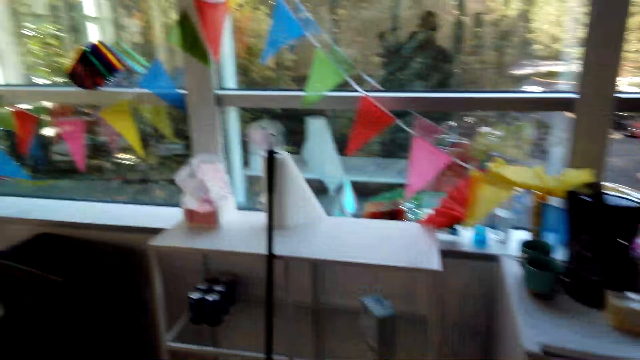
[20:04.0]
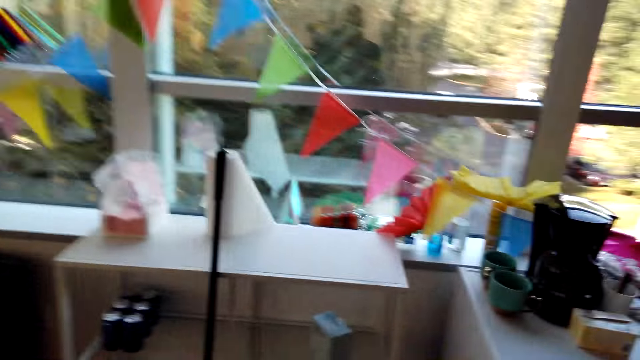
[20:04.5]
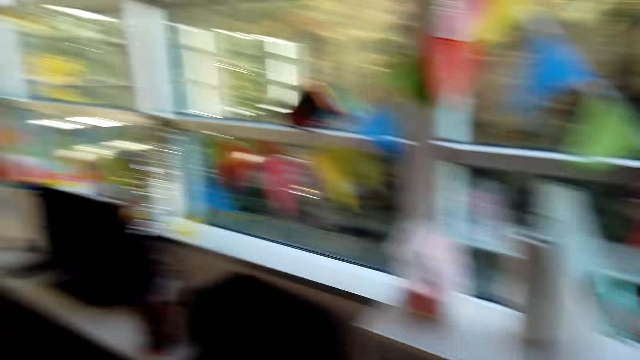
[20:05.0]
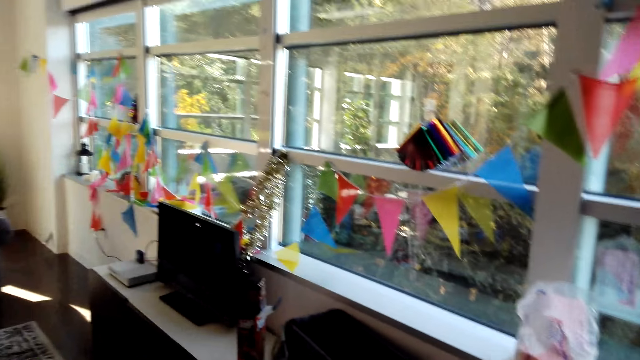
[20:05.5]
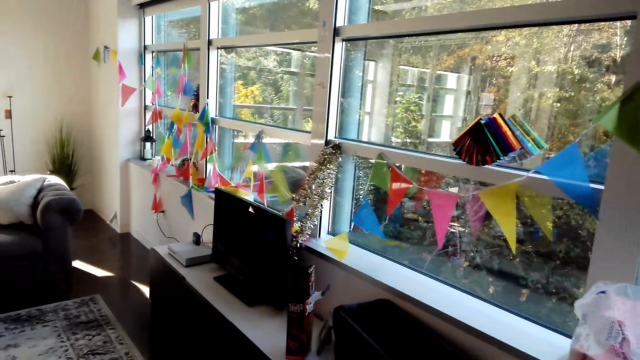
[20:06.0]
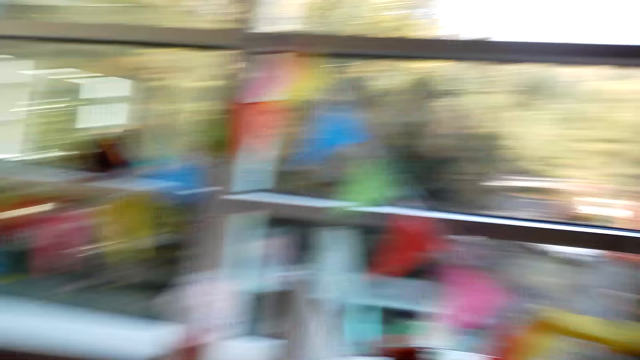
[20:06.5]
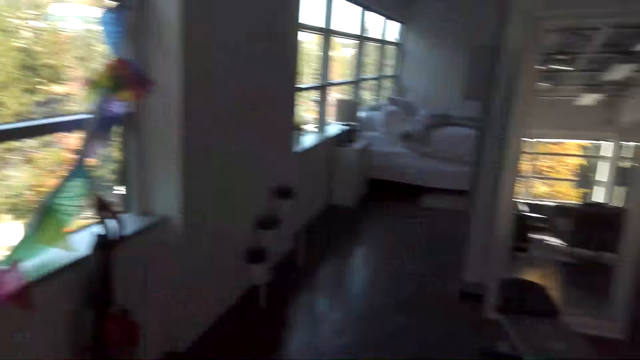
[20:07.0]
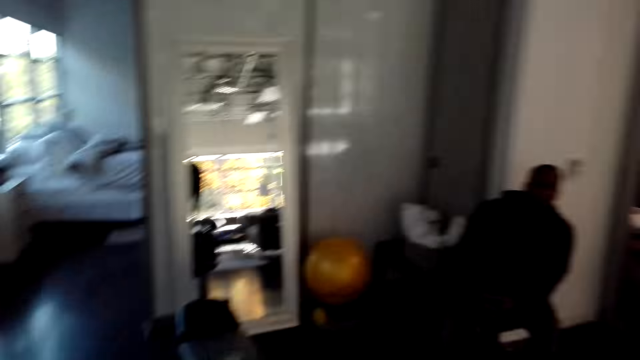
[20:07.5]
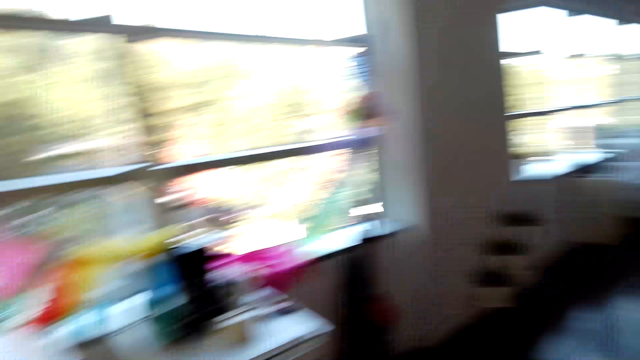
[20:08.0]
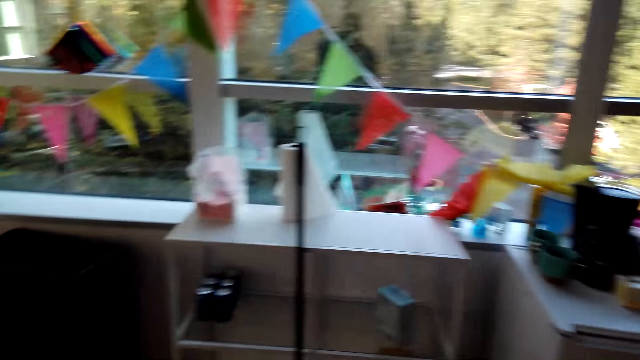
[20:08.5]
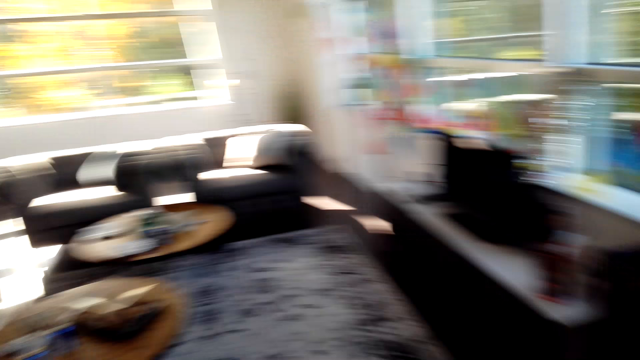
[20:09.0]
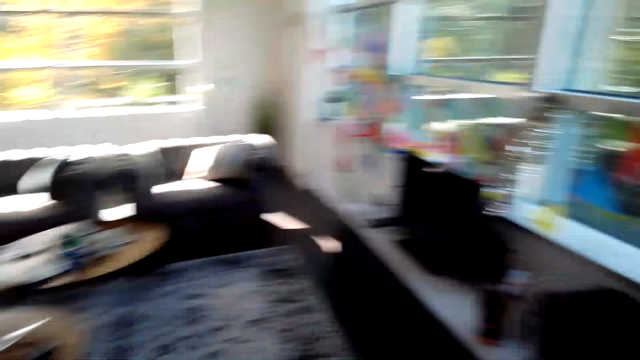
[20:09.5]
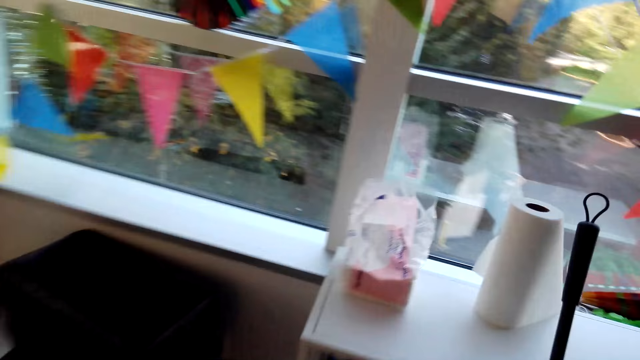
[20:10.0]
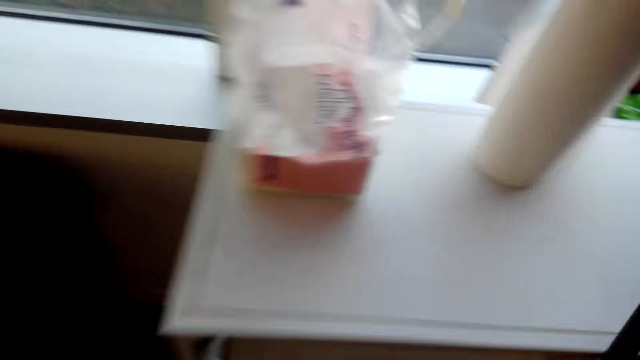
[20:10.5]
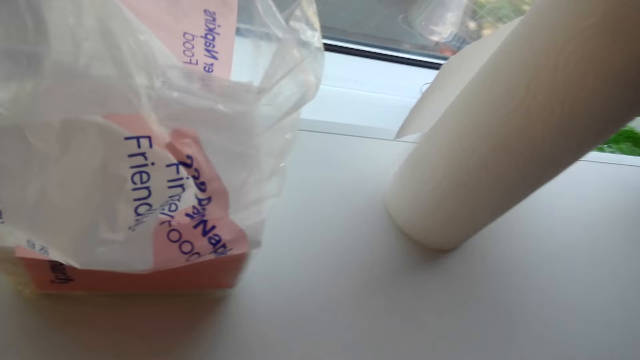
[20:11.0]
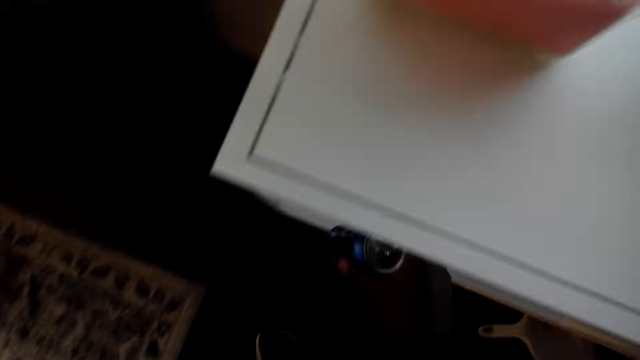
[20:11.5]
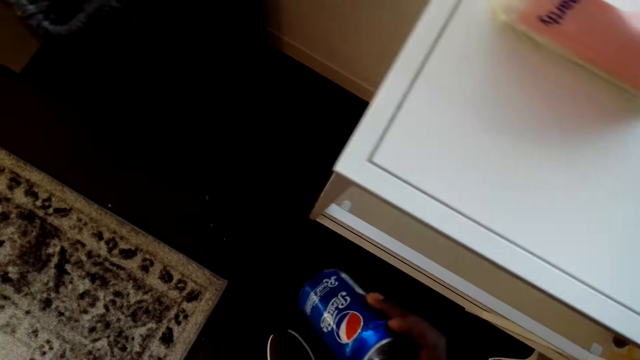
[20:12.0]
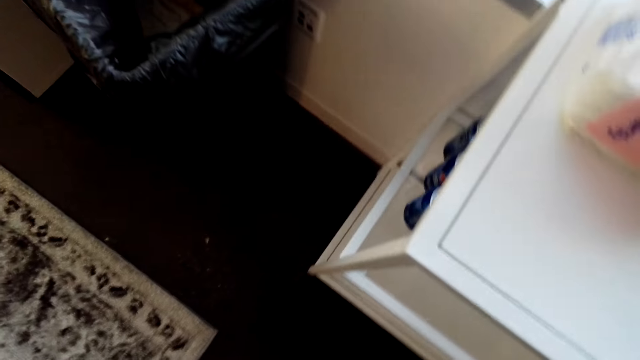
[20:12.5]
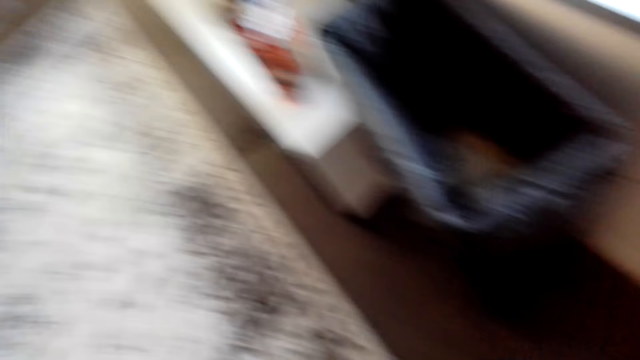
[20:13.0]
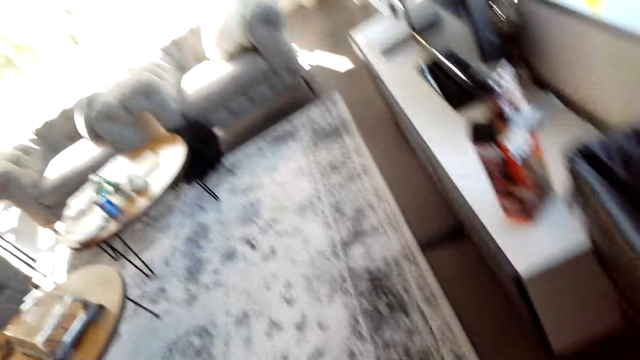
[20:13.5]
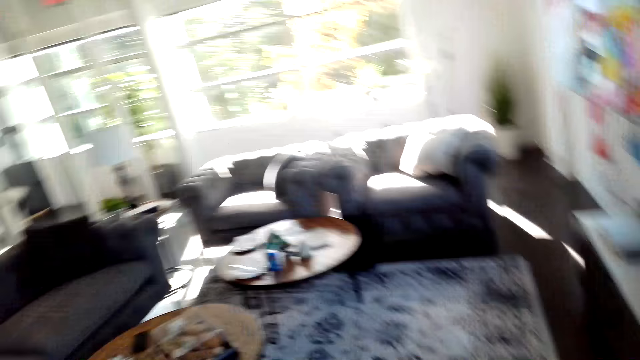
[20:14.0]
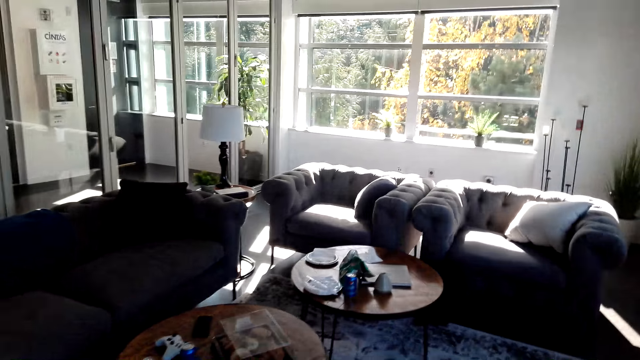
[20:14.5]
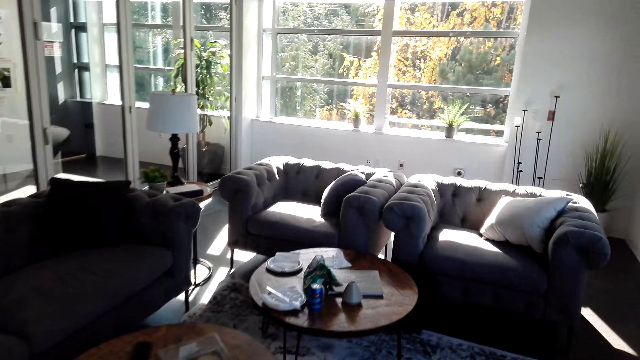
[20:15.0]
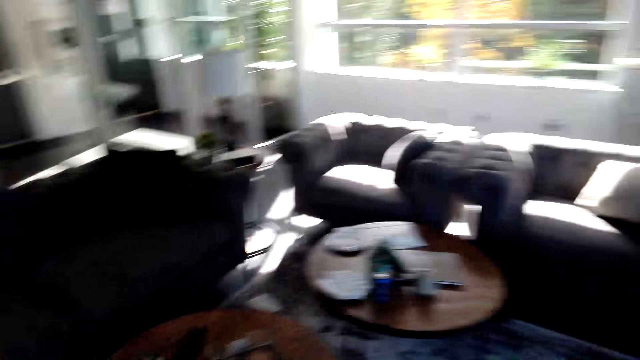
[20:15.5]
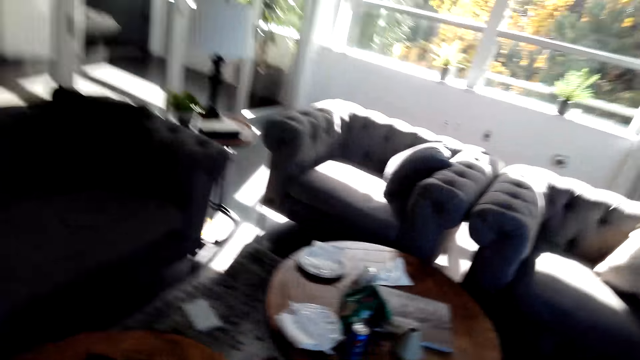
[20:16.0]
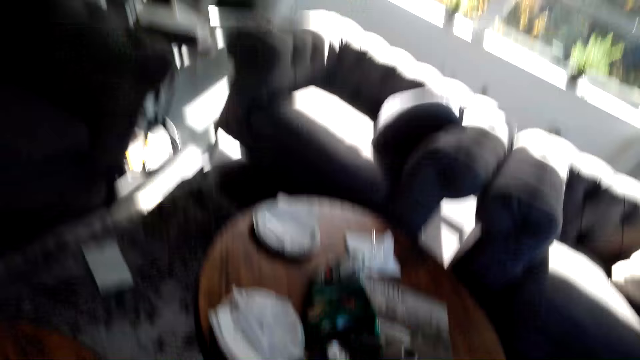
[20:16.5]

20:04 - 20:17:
The camera wearer dialogues with a person. They pick a soft drink. They walk around the house.

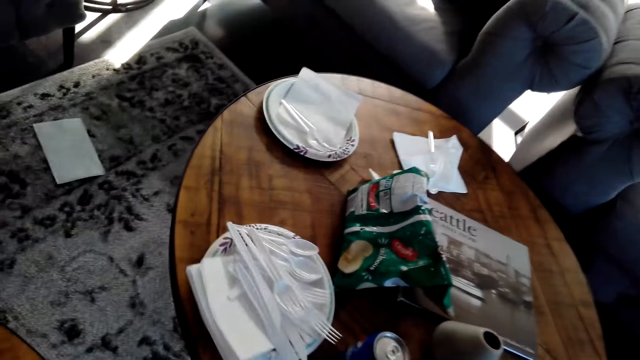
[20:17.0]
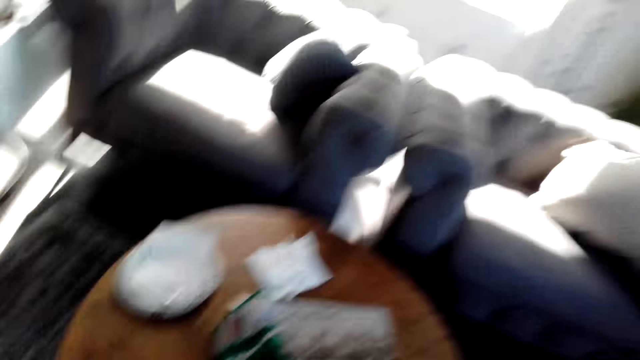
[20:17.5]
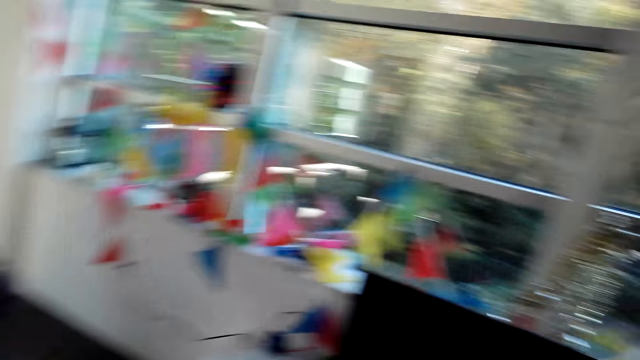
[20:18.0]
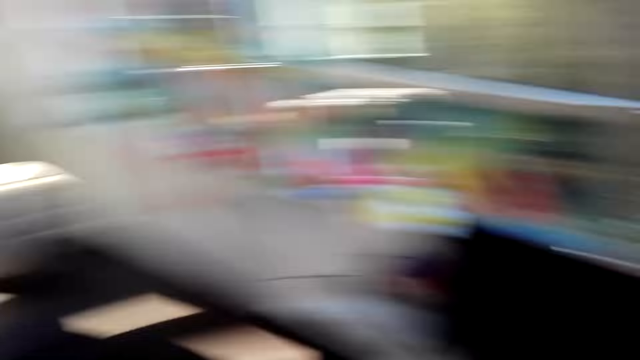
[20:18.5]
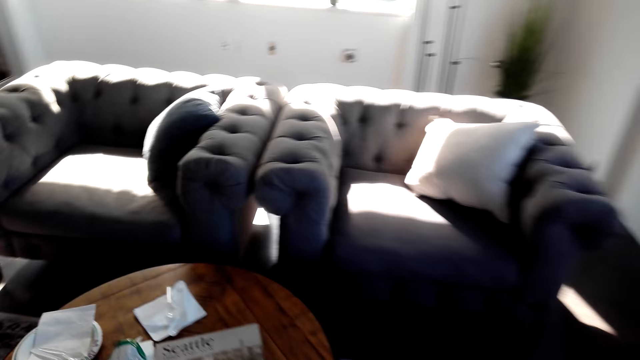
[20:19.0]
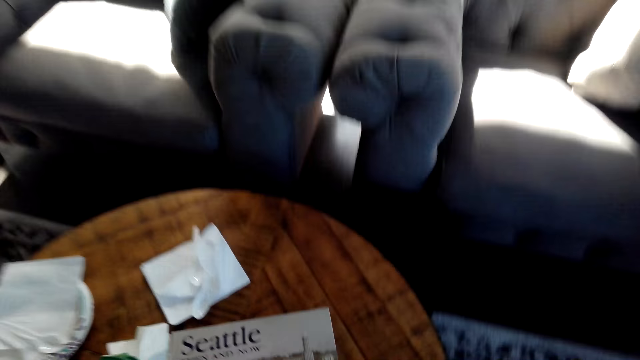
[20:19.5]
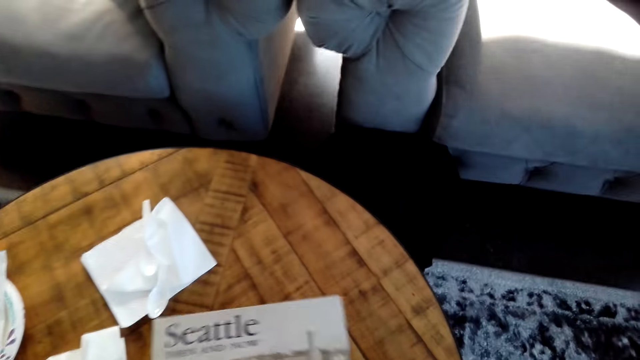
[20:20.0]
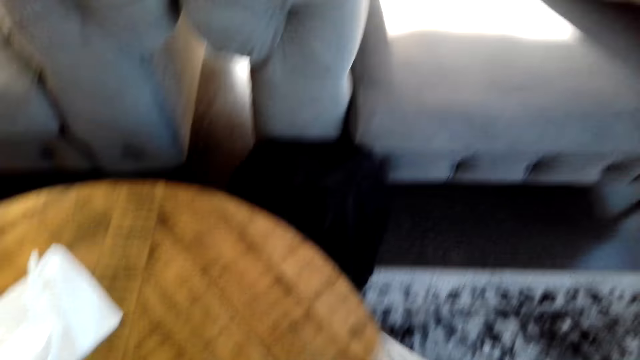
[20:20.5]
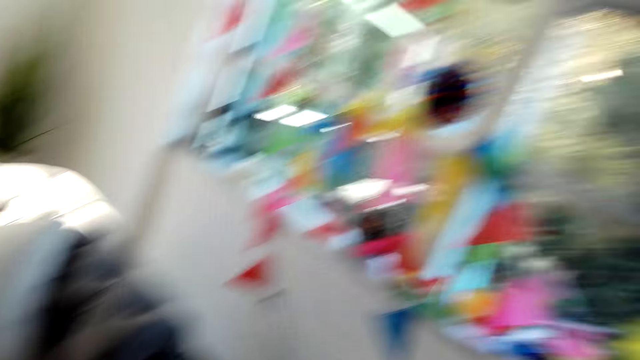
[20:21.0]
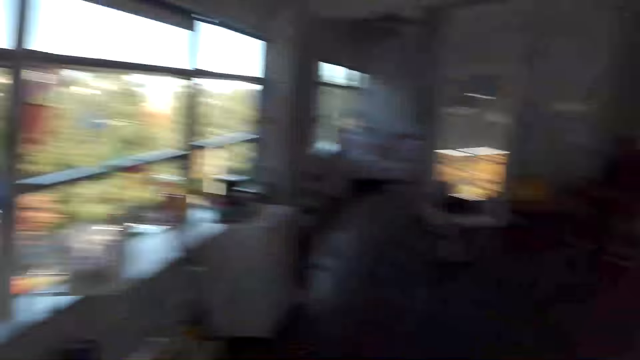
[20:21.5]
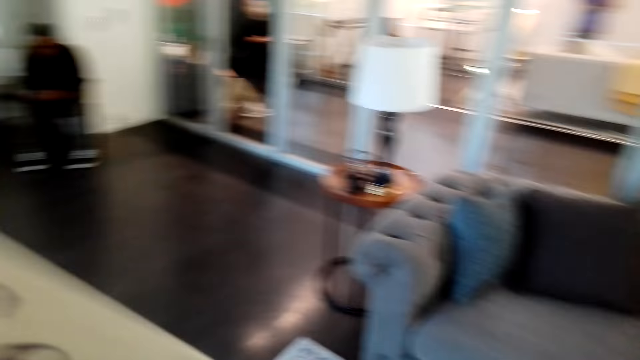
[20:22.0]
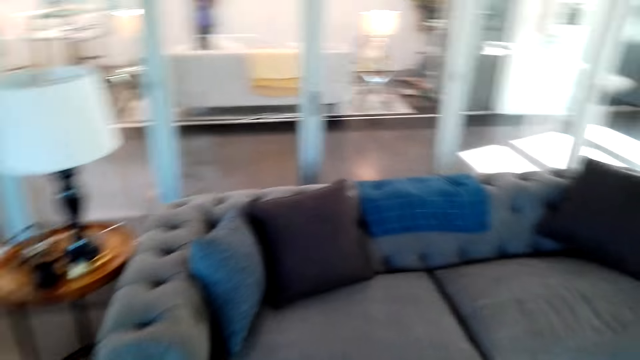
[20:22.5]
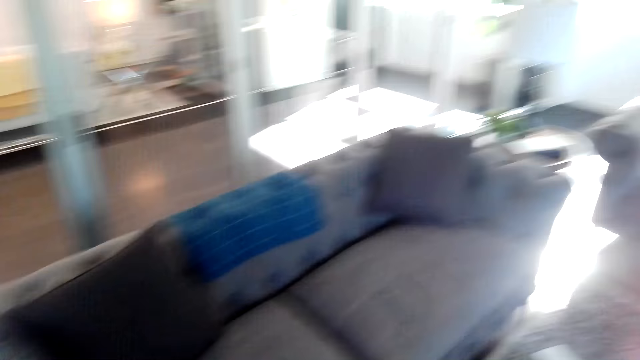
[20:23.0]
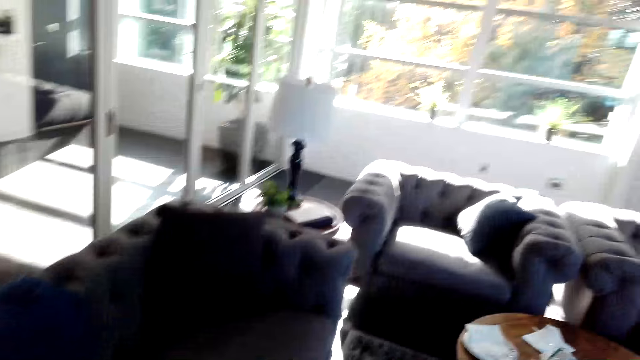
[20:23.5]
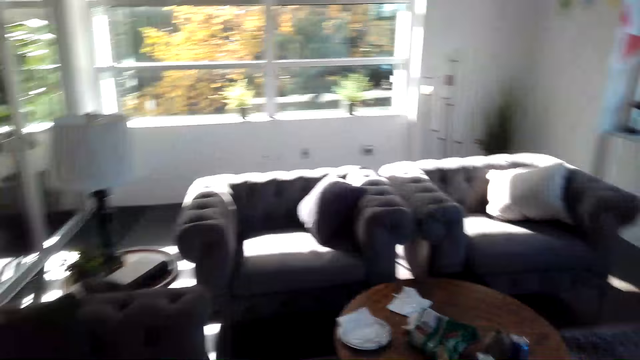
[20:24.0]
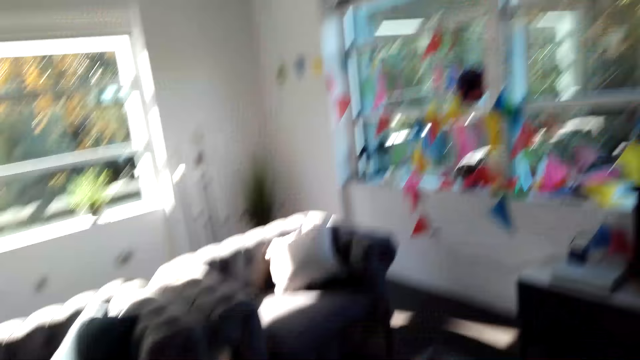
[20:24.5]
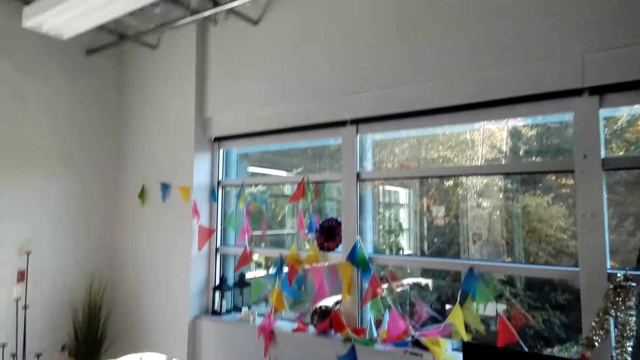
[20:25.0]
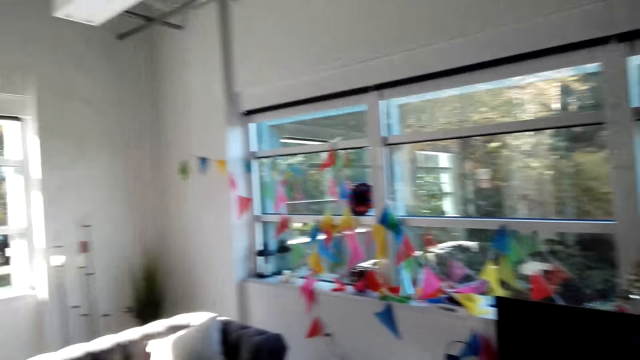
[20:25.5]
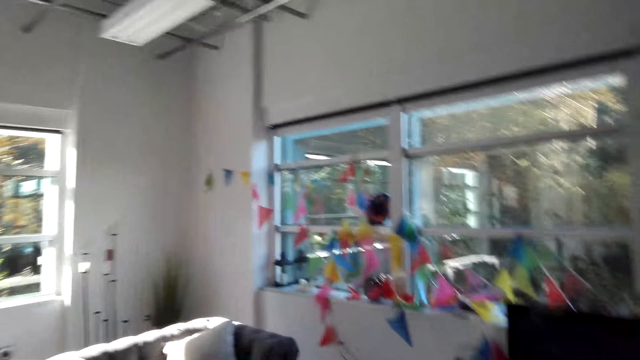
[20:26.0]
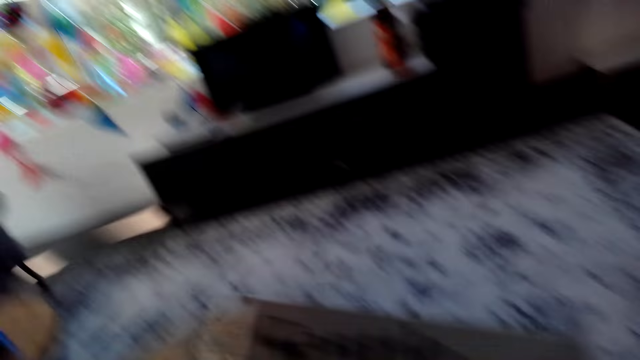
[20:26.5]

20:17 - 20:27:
The camera wearer puts a soft drink on the table. They walk around the house. They pick up a magazine from the table. They walk around the house.
